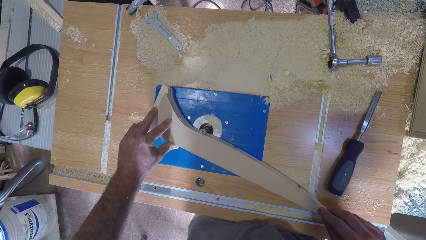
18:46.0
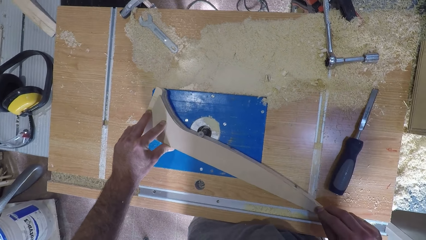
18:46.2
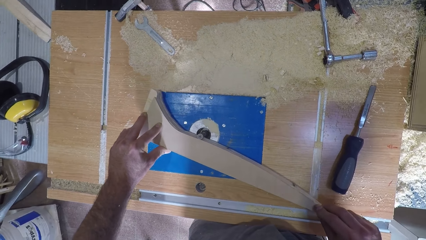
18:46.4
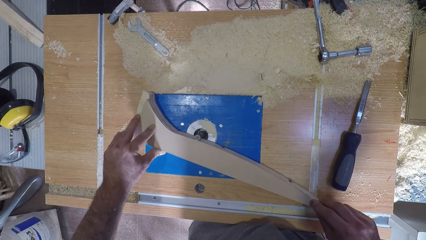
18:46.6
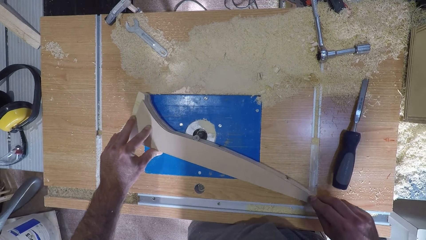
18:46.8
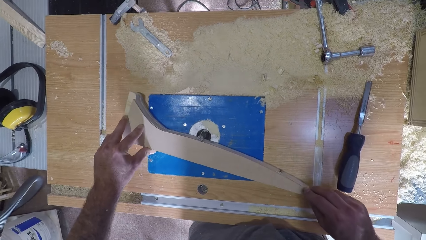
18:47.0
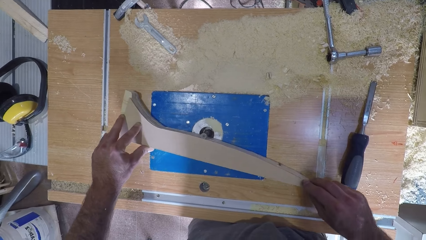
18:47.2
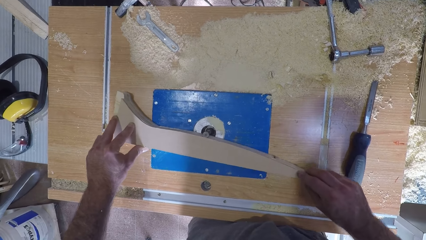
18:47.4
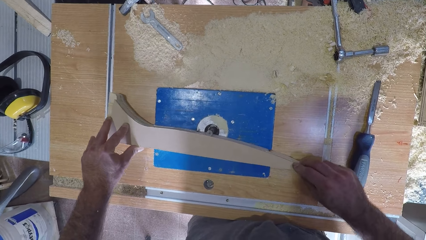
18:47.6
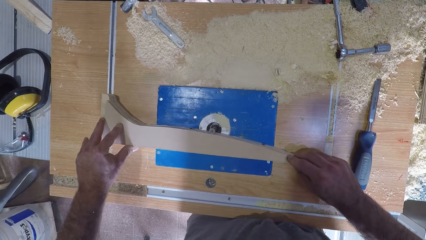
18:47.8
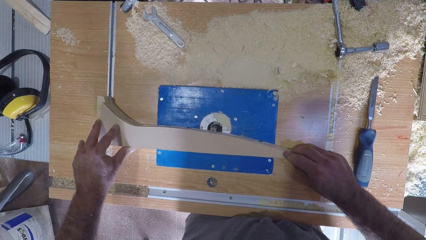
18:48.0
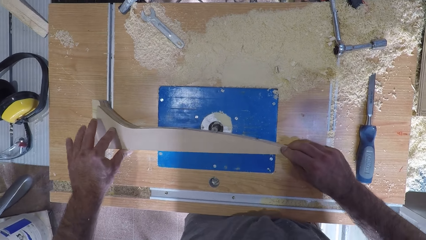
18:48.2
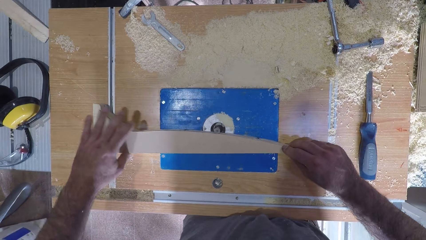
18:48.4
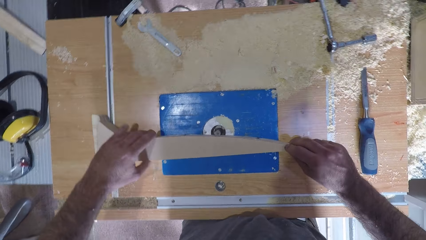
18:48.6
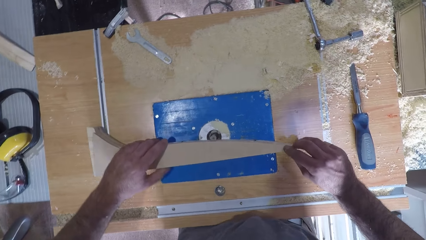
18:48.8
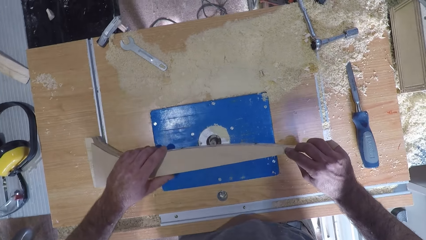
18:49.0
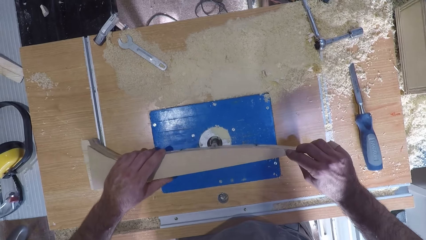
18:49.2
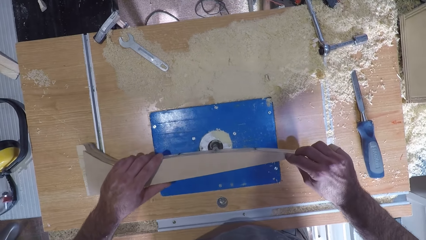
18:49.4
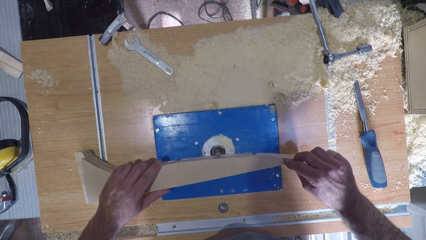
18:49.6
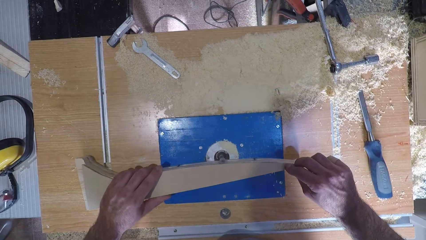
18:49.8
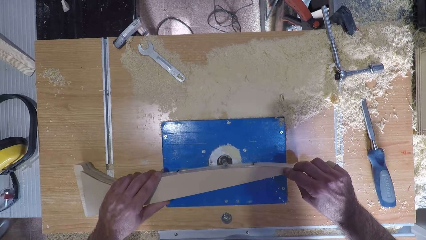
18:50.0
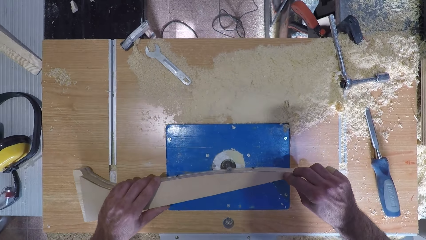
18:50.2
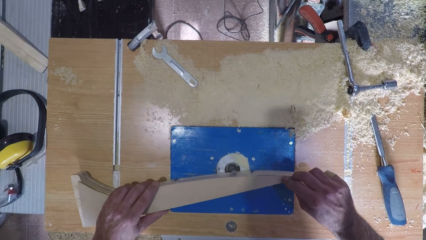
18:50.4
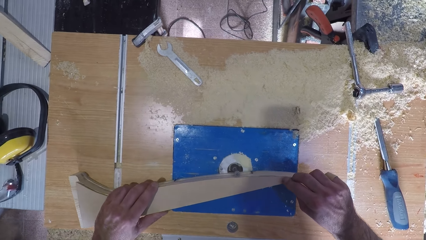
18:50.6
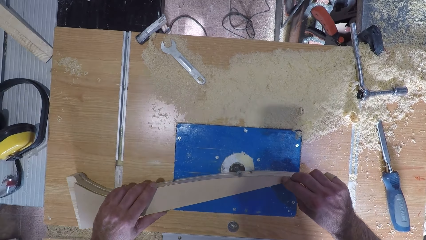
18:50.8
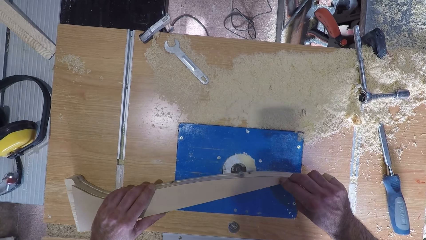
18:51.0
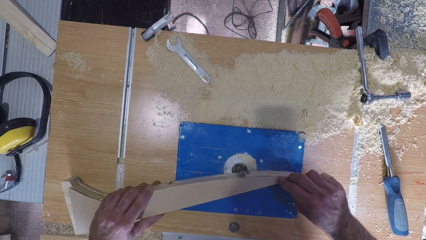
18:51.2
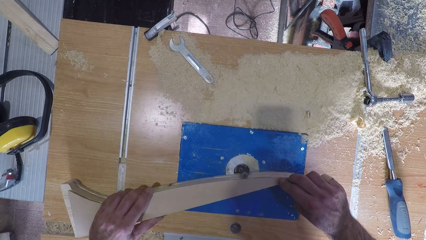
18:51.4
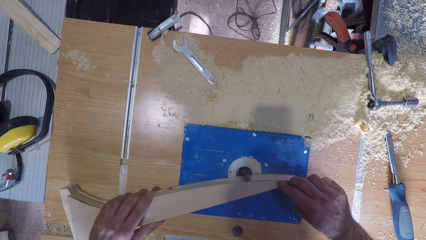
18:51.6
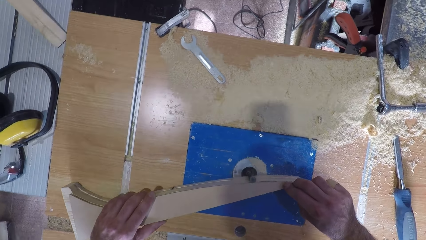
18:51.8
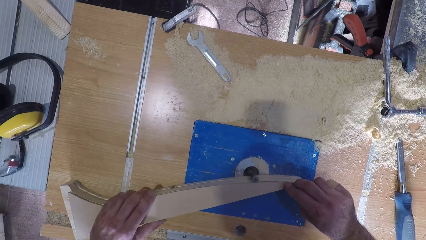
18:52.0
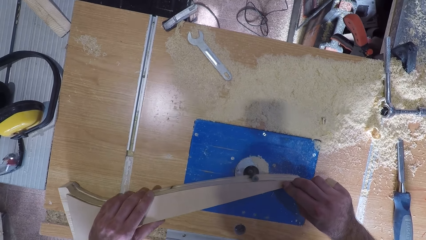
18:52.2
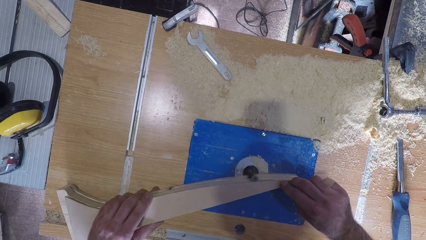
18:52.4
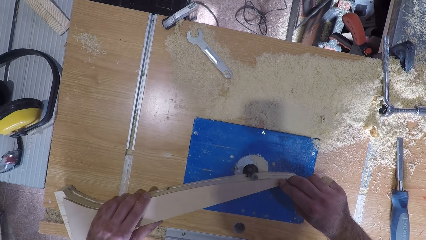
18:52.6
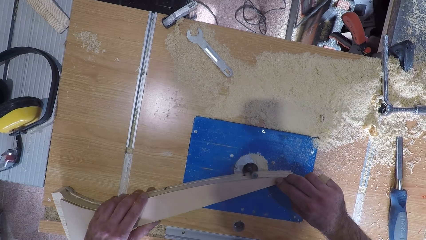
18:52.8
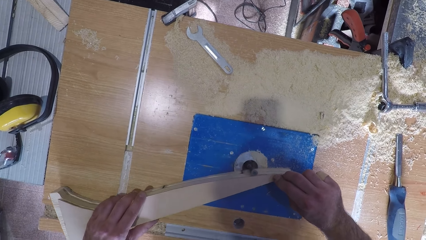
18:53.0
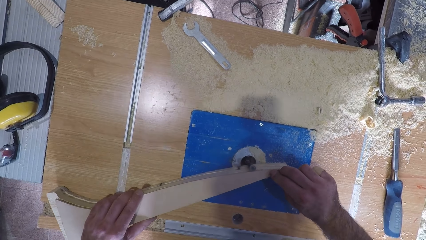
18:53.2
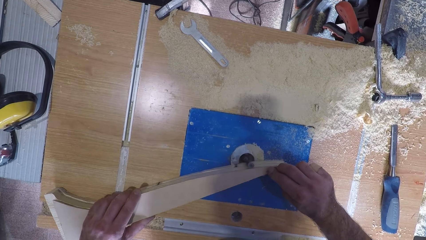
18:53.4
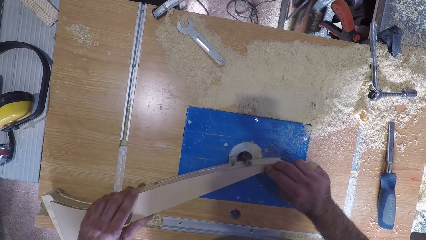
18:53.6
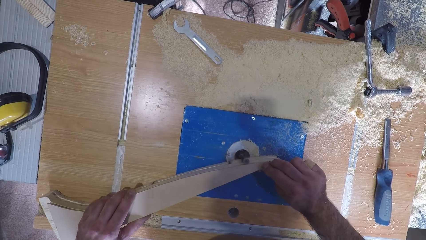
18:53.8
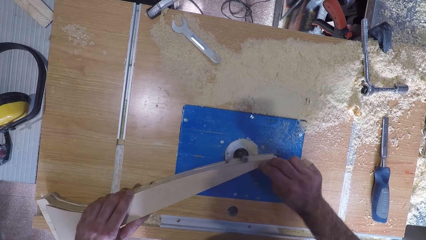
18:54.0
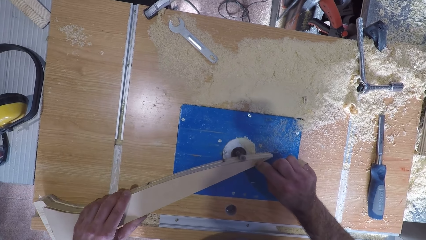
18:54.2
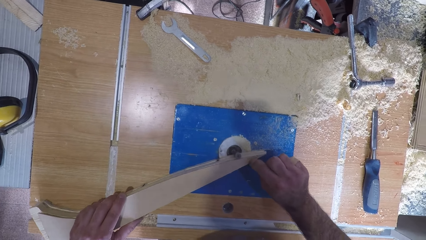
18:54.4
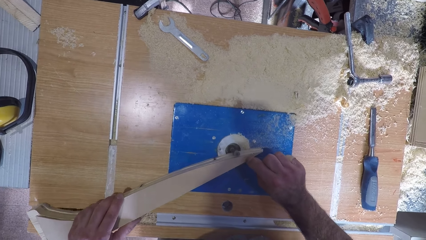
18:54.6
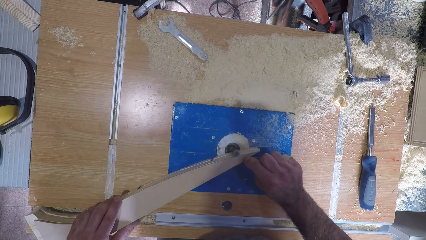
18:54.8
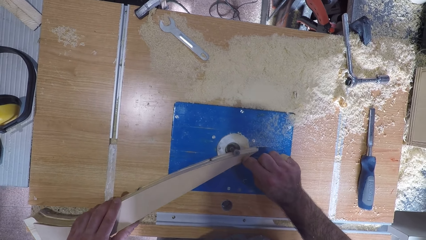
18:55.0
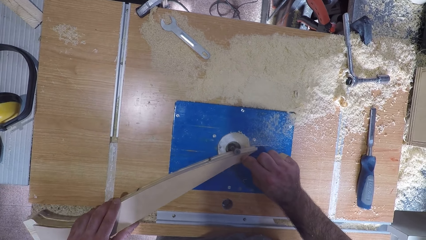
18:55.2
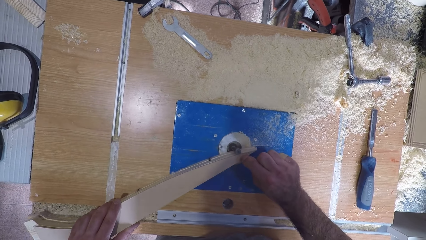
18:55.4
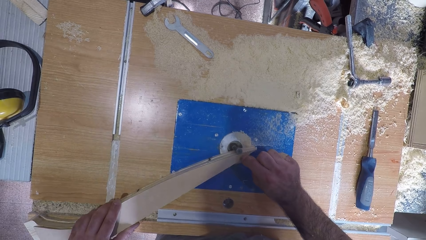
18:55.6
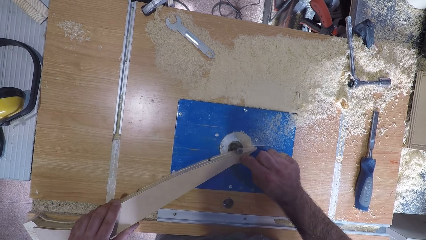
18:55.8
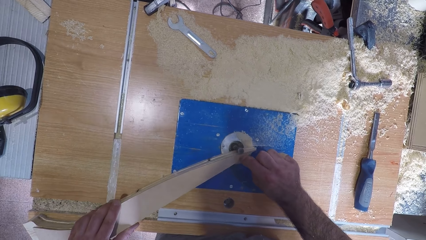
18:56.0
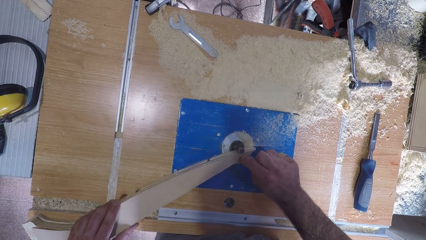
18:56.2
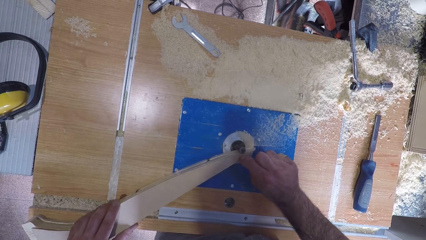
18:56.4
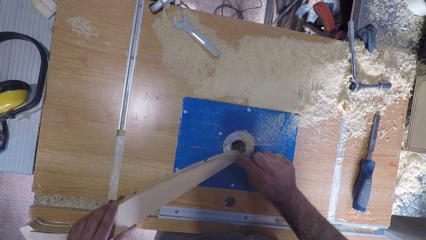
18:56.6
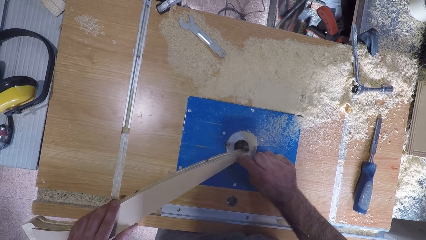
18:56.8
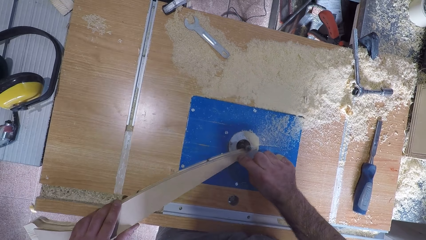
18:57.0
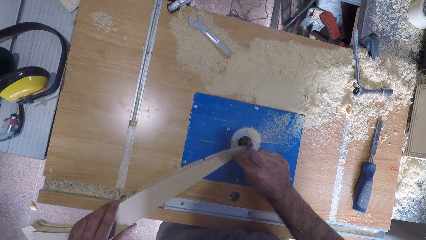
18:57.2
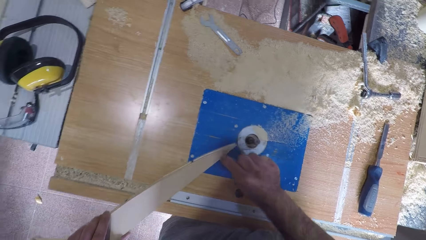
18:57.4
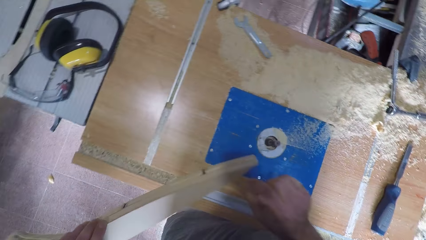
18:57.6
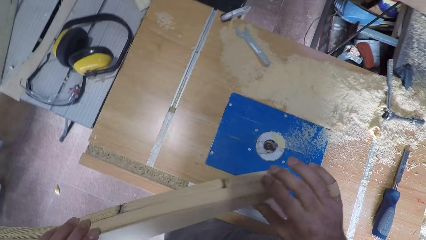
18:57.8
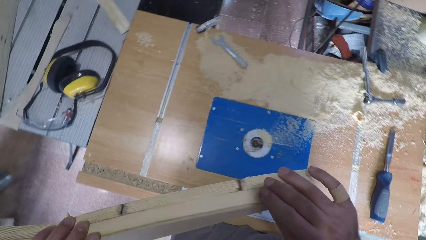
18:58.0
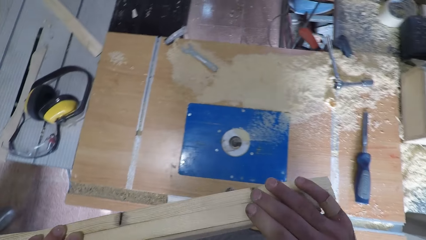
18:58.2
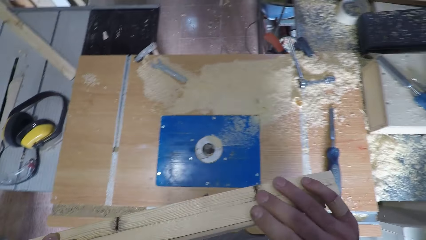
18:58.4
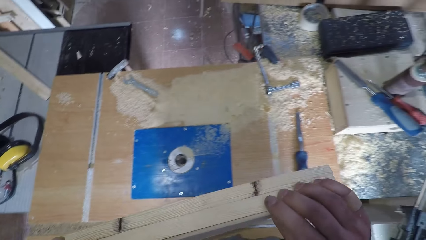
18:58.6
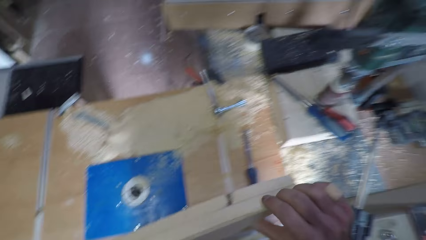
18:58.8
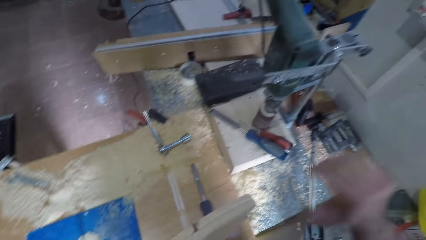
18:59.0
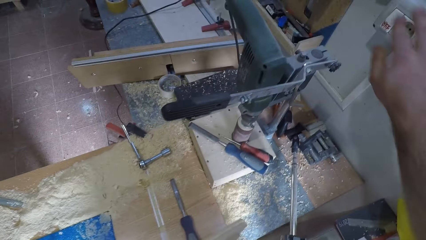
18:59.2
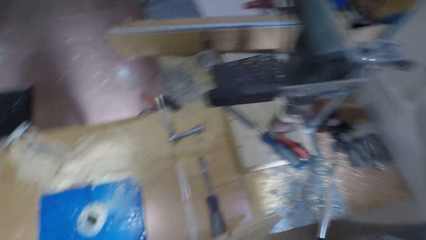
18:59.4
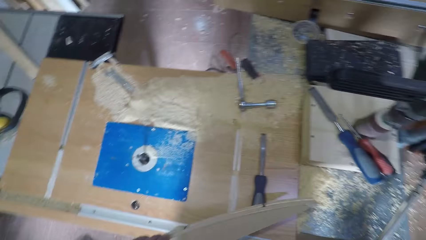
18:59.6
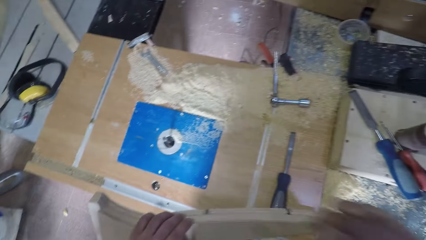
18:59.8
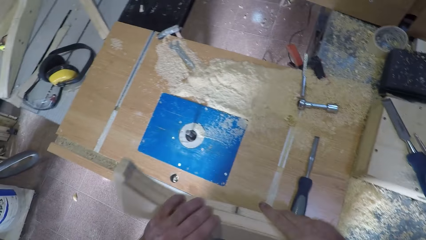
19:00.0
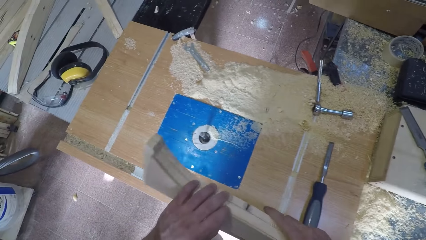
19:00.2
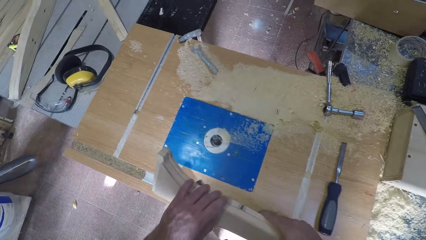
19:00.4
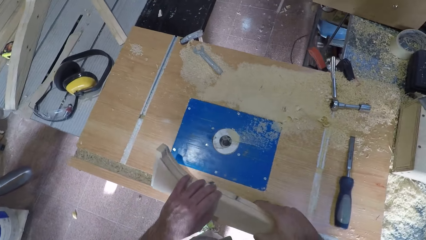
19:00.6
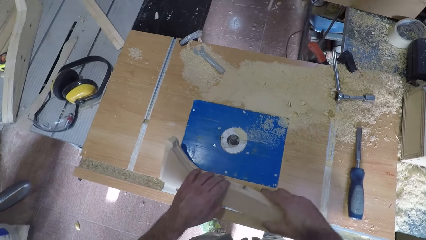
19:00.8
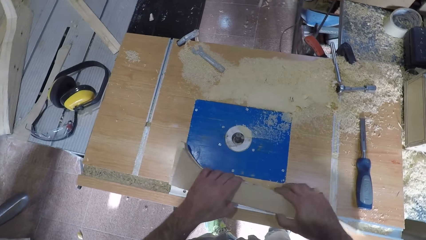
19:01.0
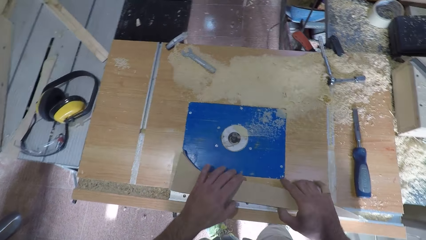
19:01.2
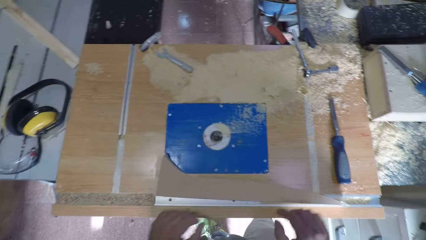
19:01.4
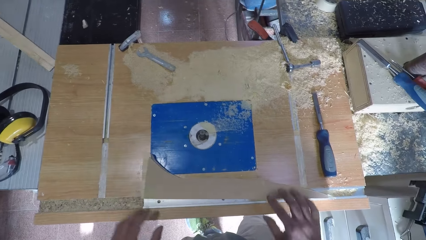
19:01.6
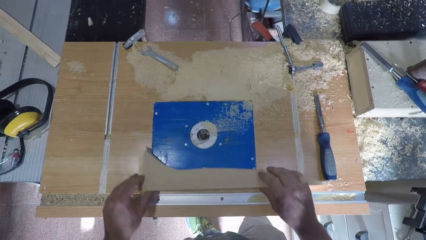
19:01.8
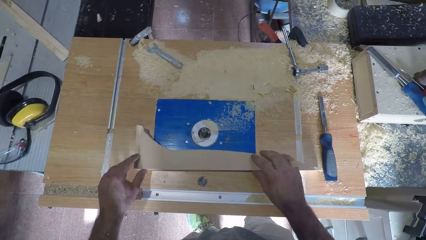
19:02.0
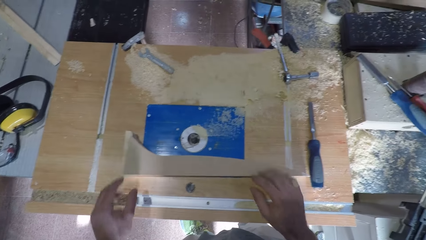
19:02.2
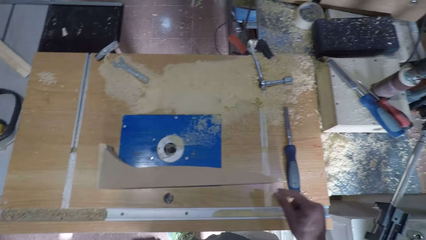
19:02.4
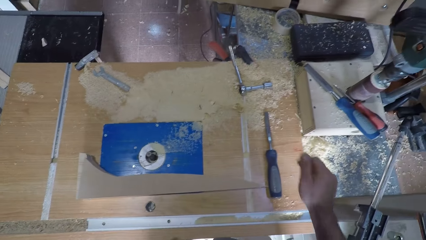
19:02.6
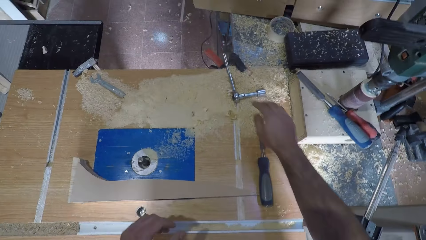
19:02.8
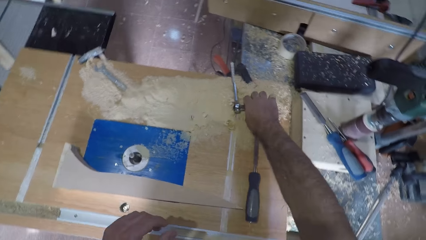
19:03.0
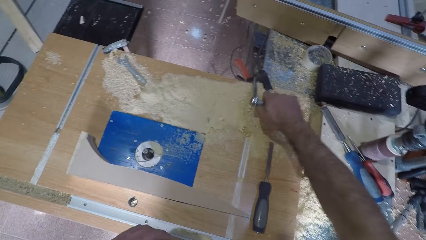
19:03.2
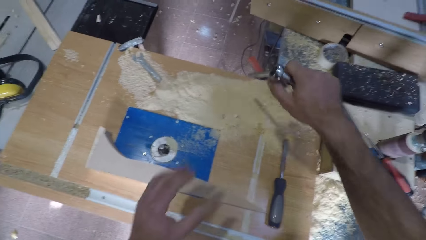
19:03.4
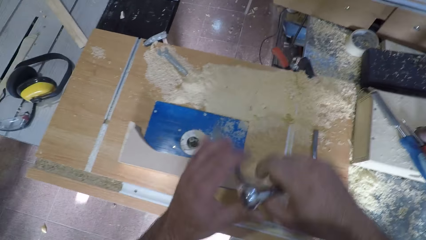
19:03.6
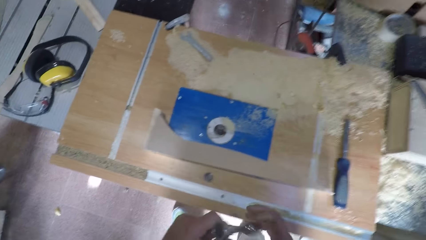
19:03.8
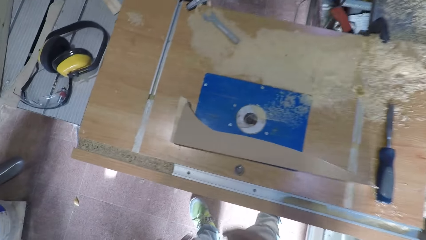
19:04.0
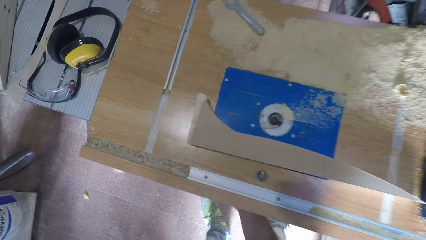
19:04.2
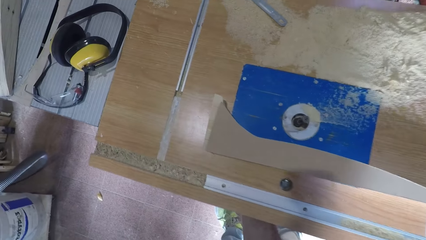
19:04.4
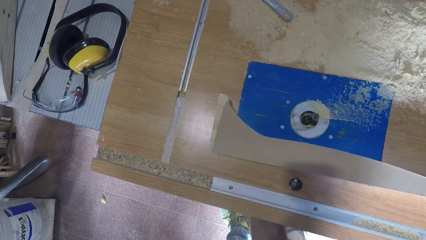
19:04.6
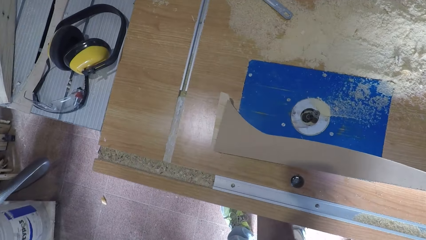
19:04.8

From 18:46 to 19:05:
The camera wearer moves his hand. He curves the timber. He removes the wood from the table saw and holds the wood for a while. He lifts the timber. He stretches his hand. He turns off the table saw. He holds the wood with both hands. He places the wood on the table. He moves the wood with both hands. He lifts the timber. He places the timber on the curving machine. He picks a spanner from the saw table. He holds the spanner with both hands.
